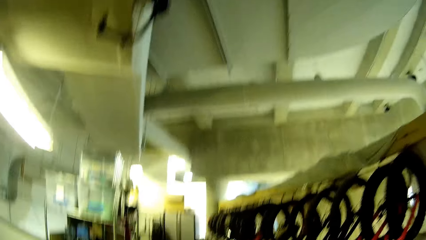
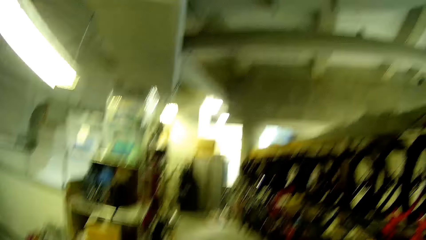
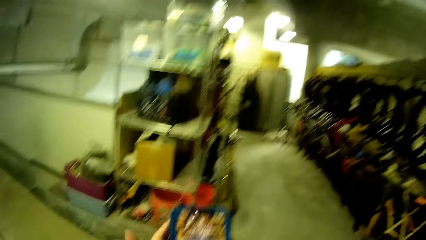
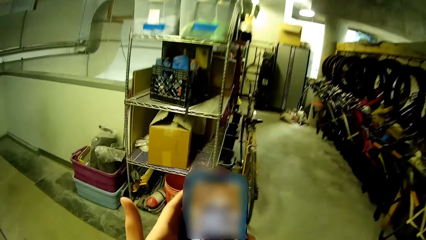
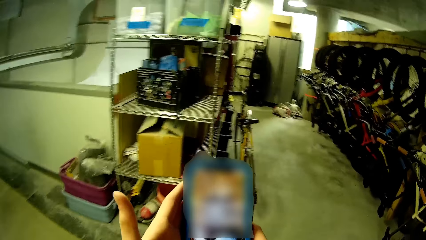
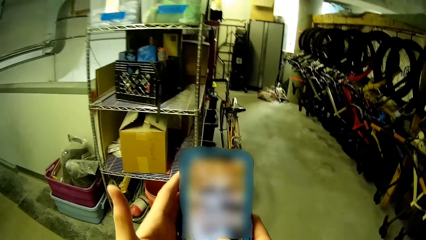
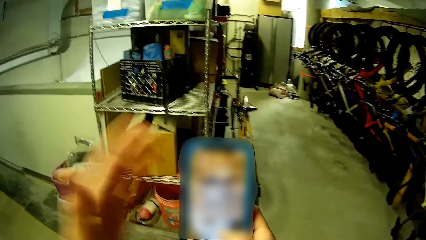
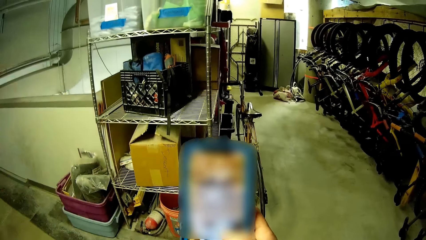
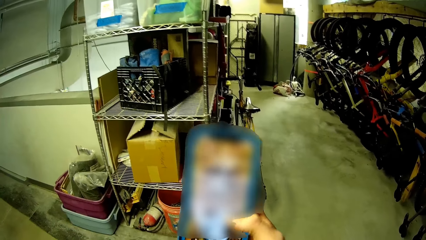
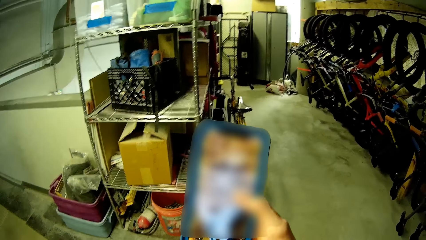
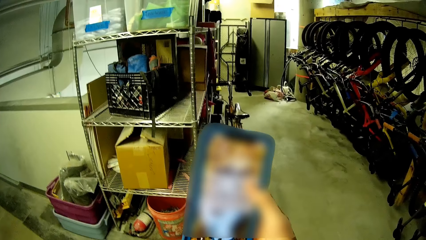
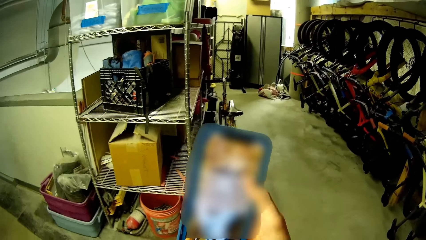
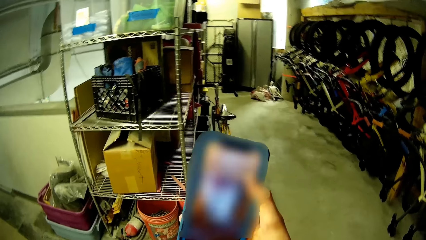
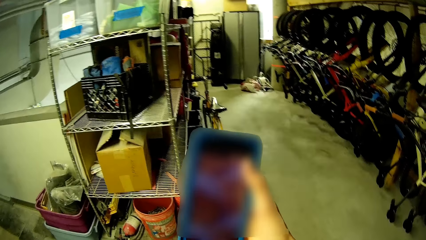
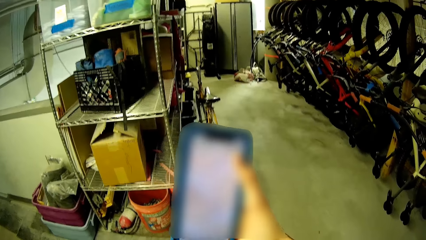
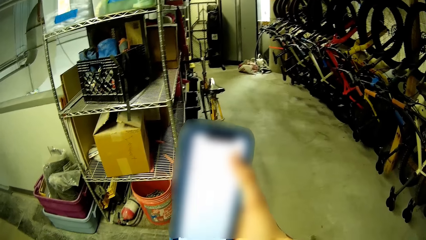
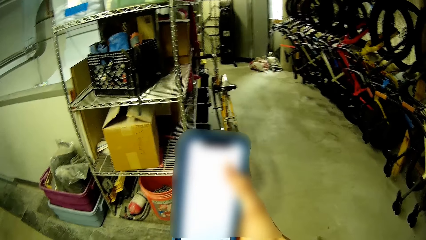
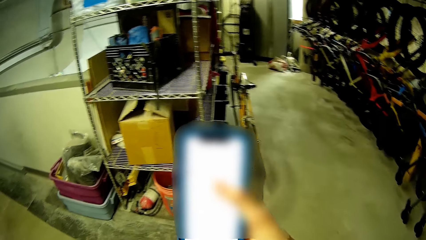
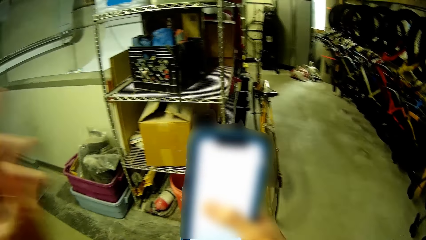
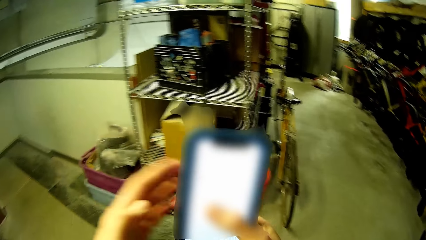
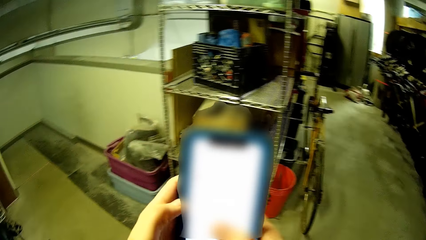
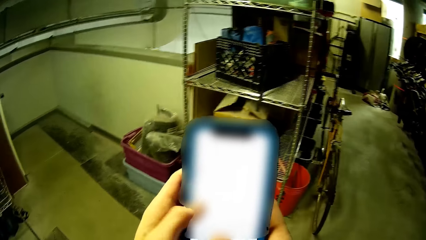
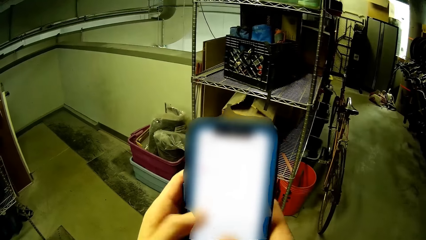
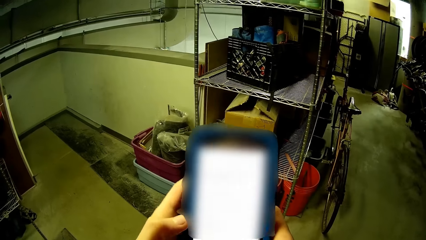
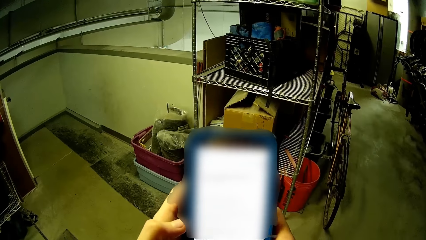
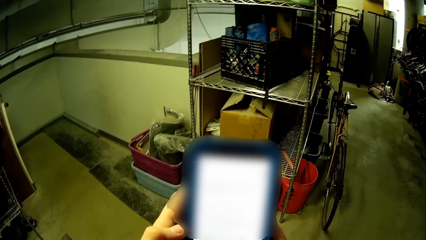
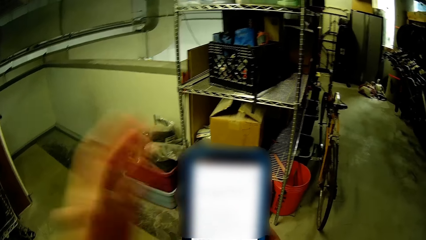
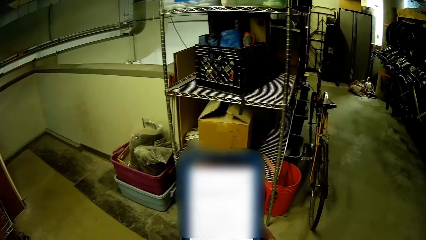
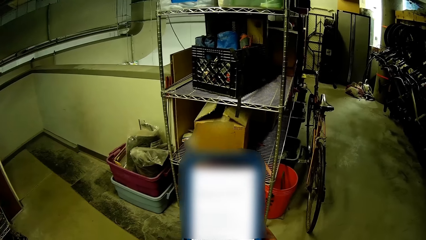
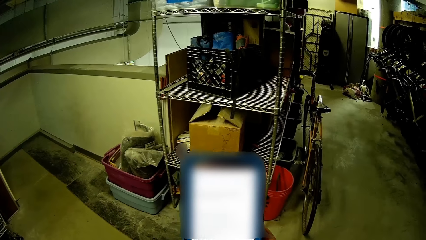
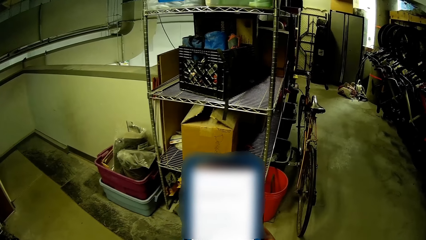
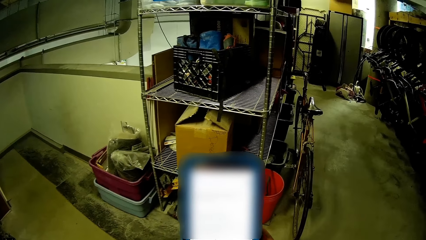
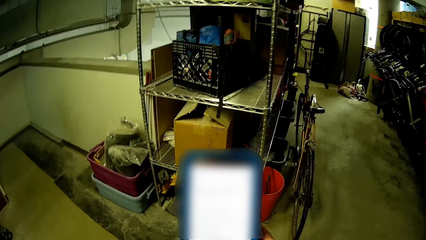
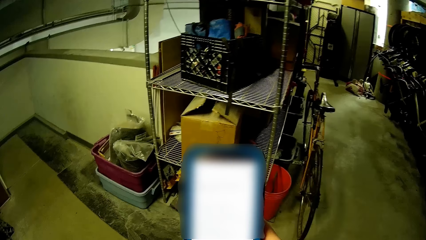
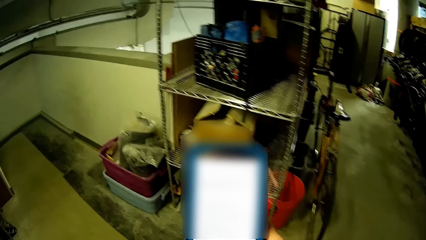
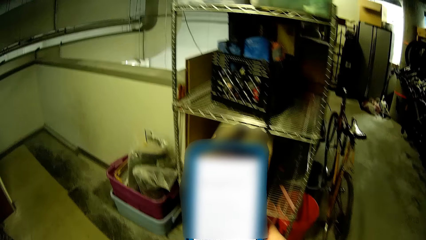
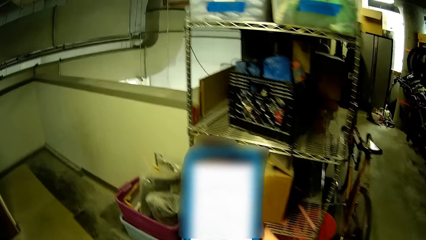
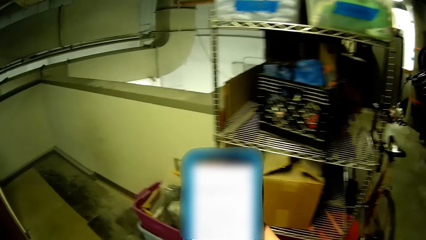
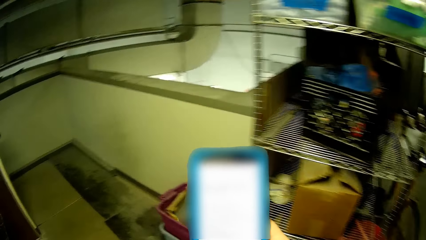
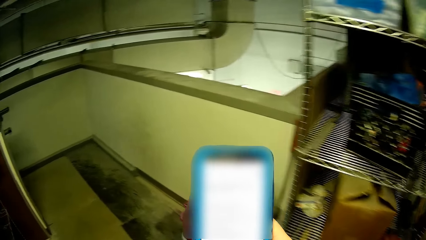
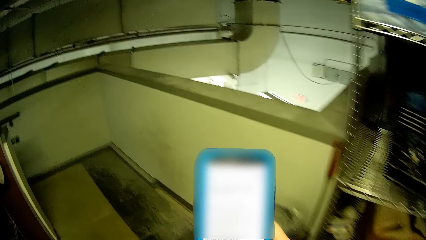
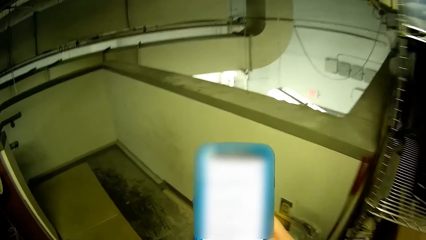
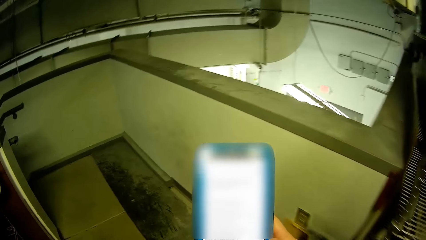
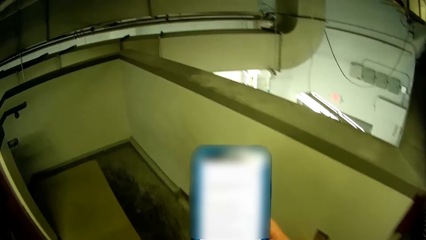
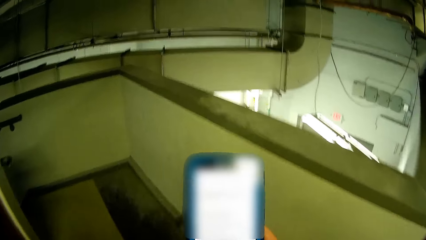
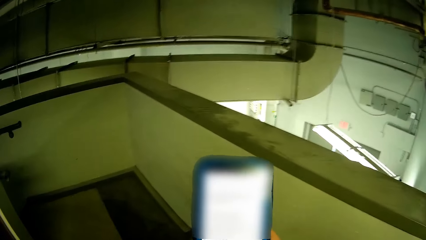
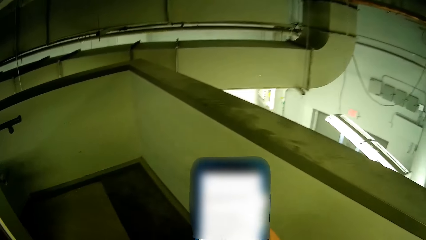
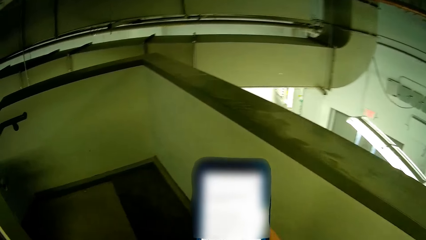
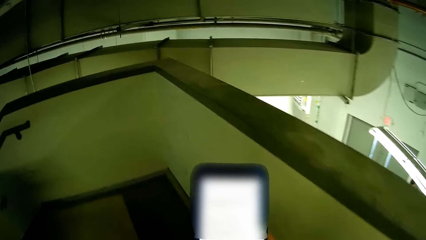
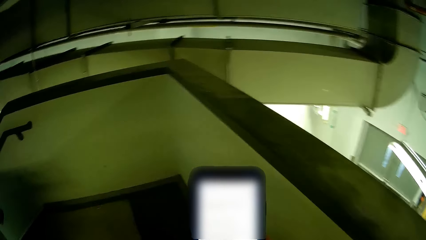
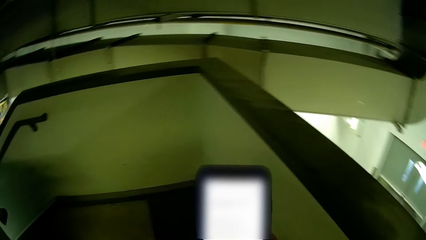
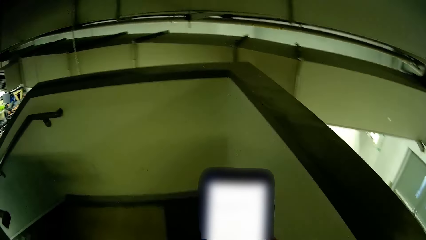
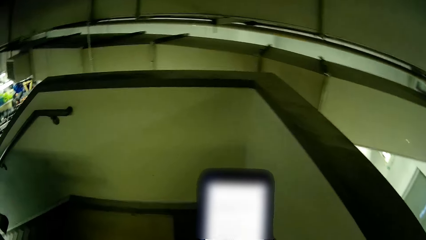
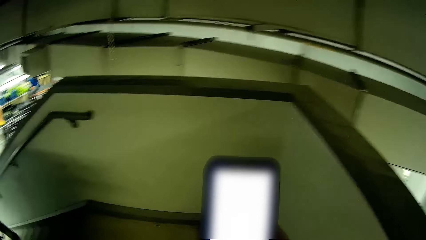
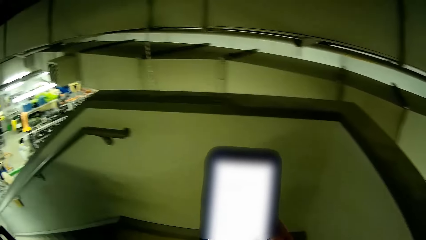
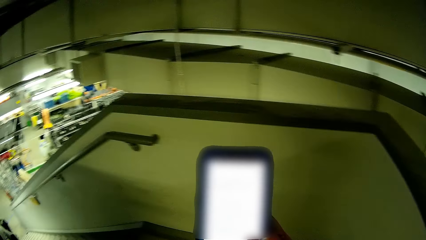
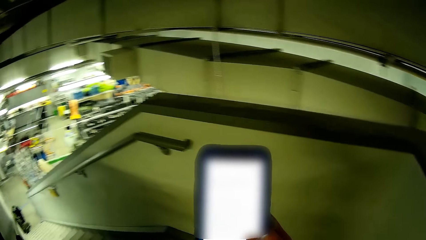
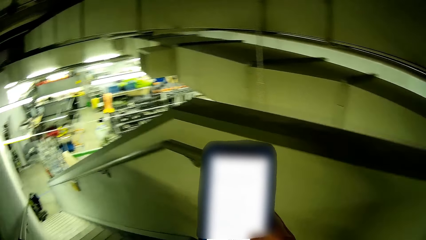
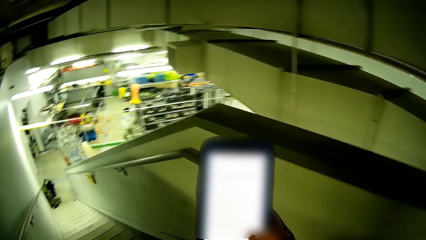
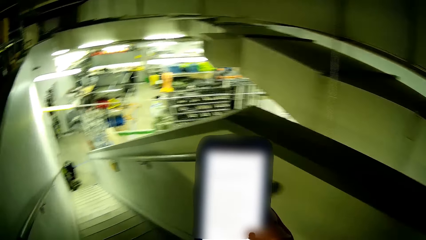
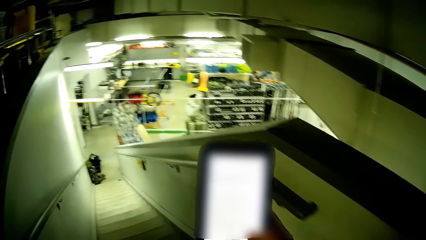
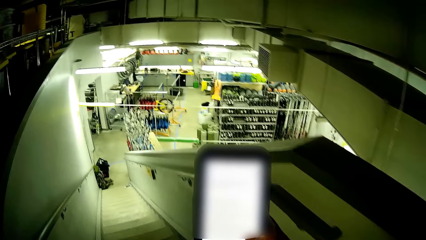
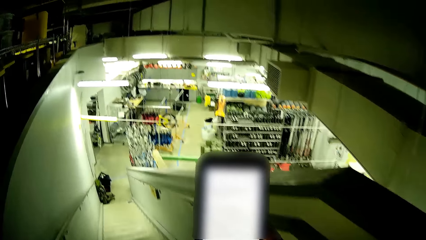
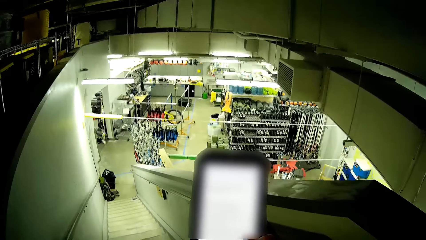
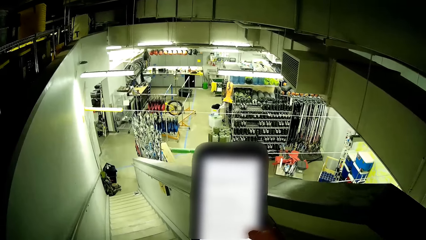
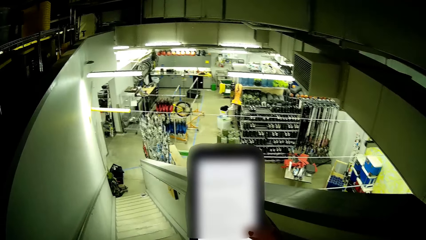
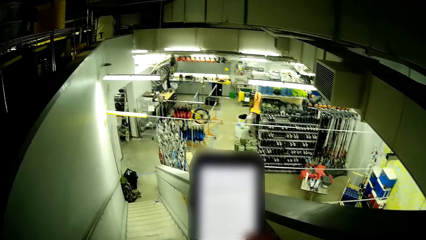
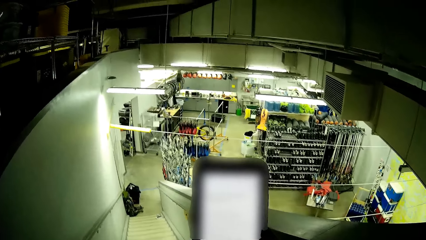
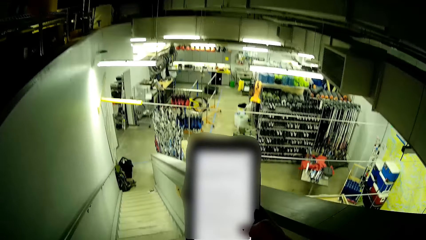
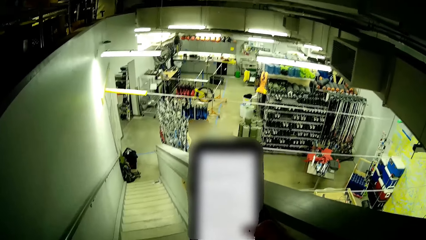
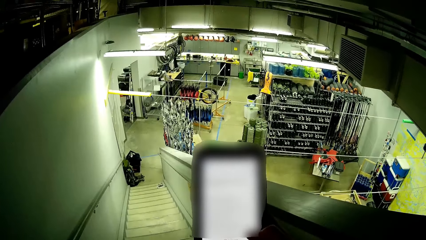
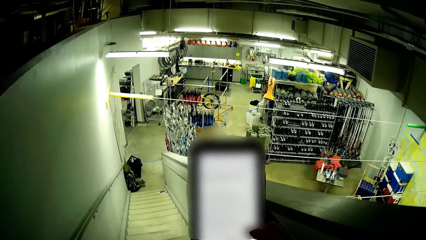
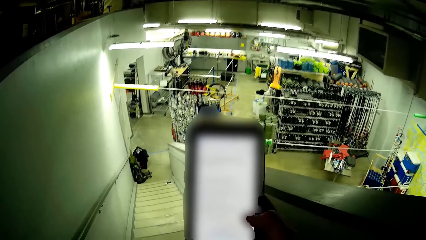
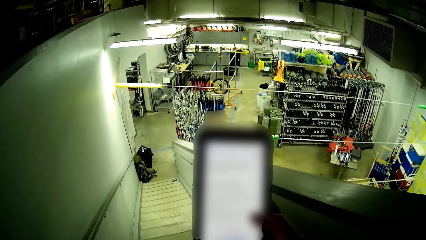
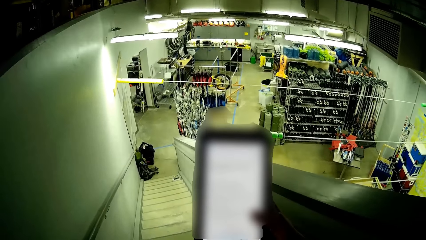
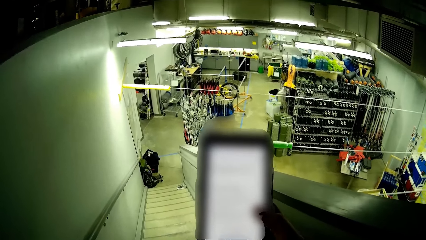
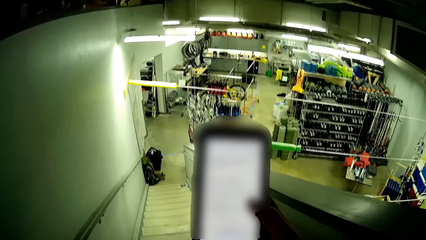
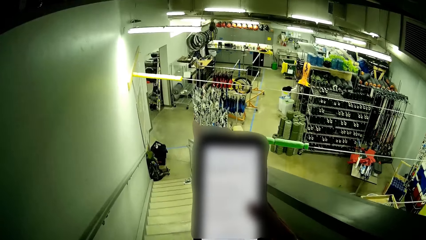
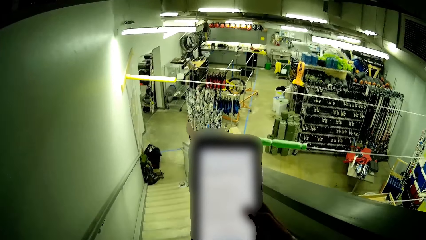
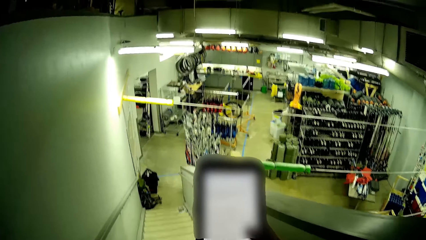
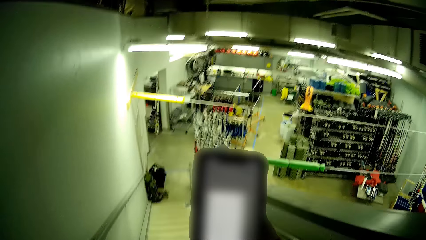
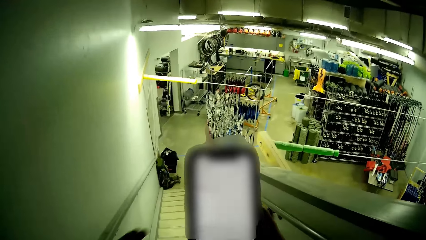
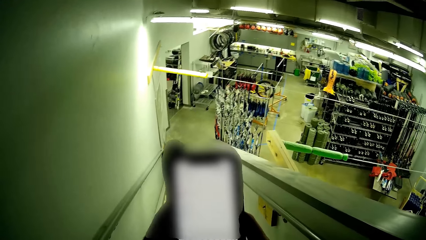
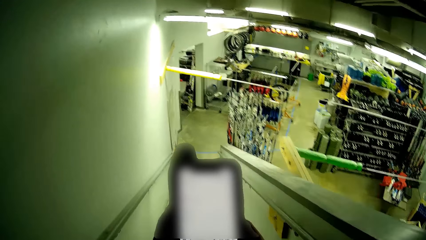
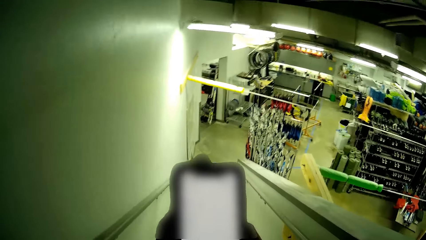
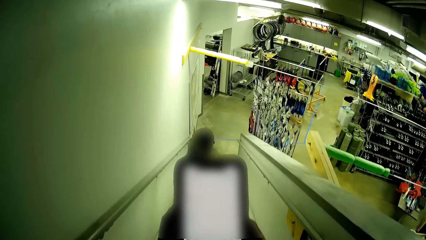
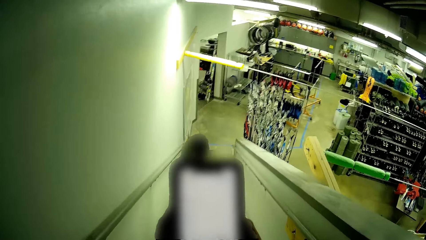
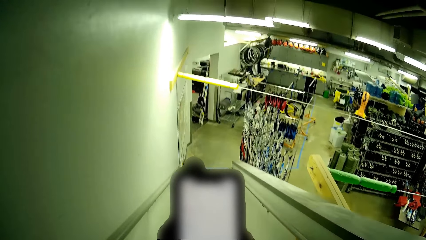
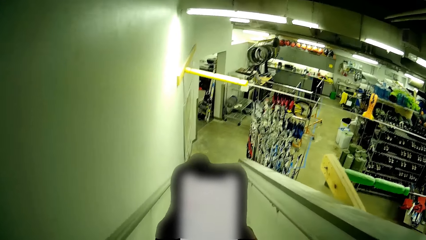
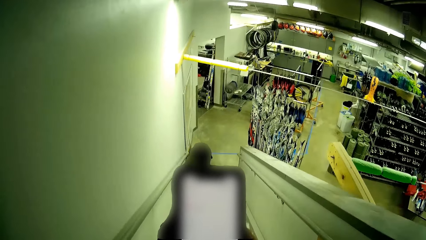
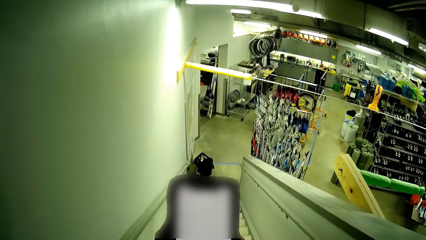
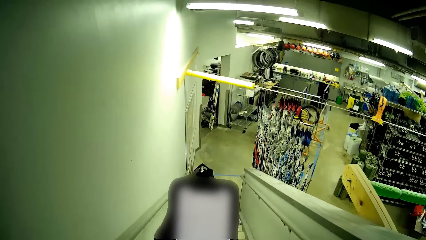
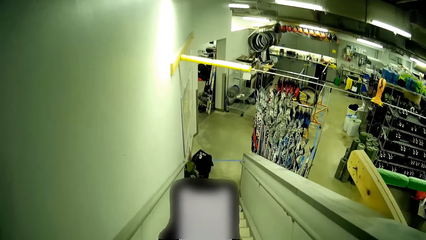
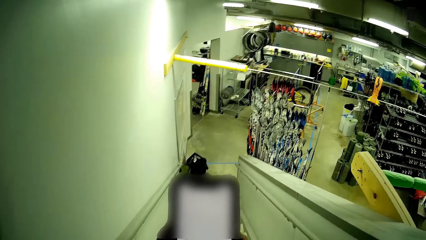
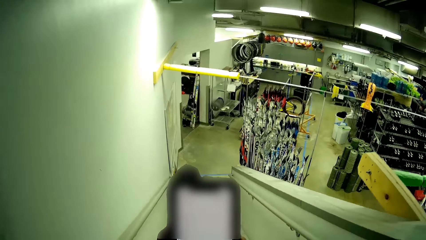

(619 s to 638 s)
The camera wearer scrolls on the phone. They walk in the bike store. They walk down the stairs.
